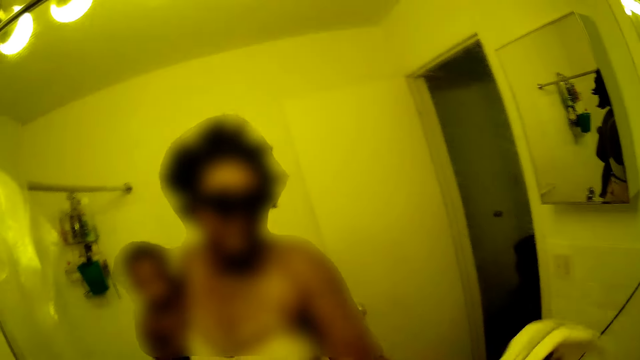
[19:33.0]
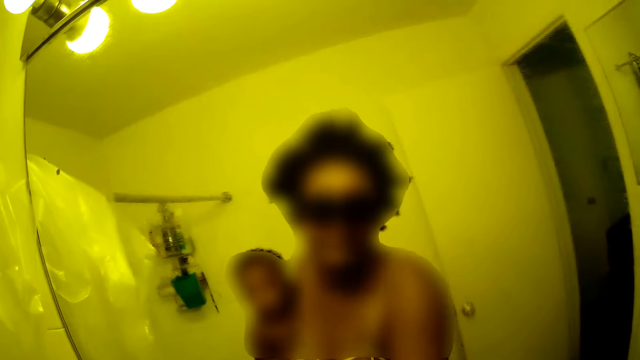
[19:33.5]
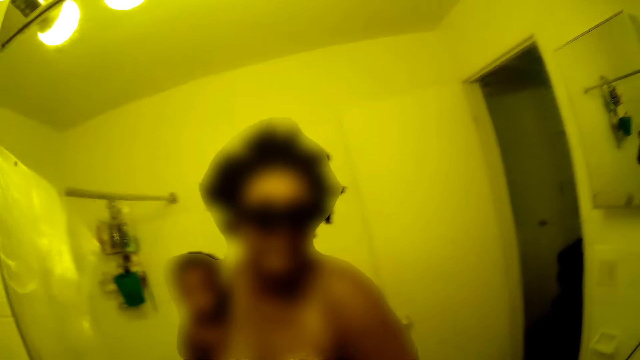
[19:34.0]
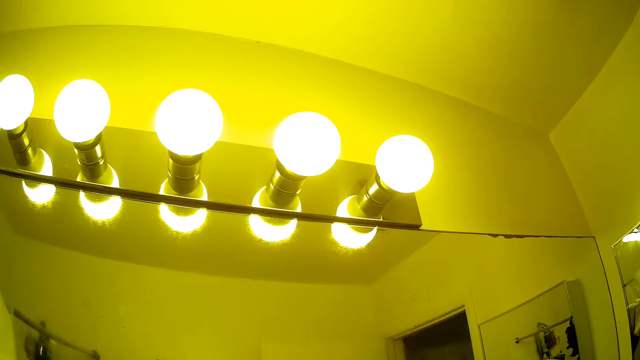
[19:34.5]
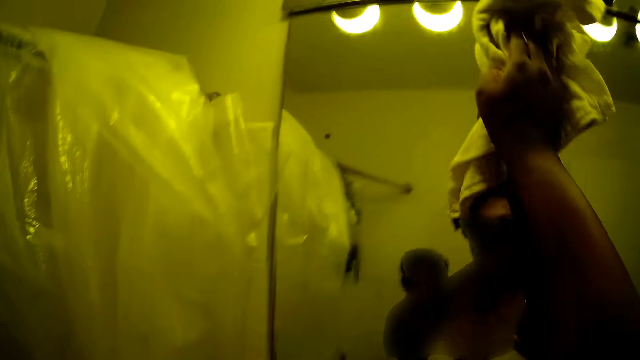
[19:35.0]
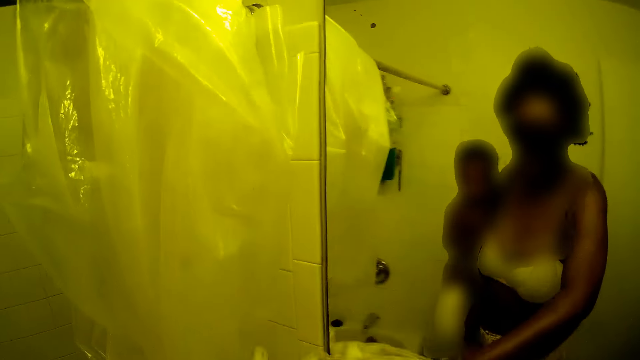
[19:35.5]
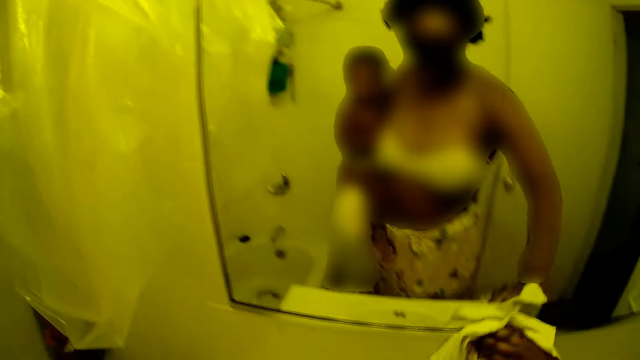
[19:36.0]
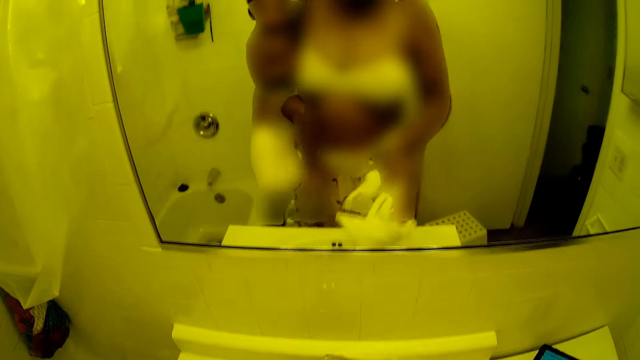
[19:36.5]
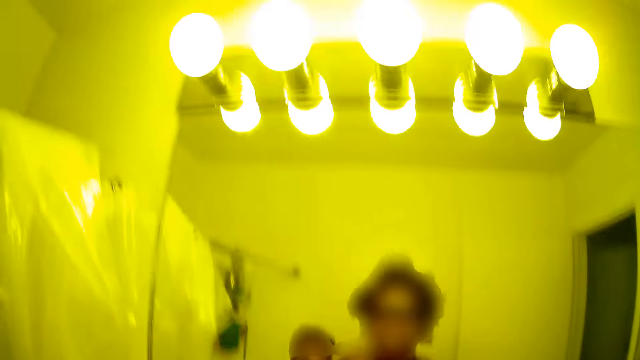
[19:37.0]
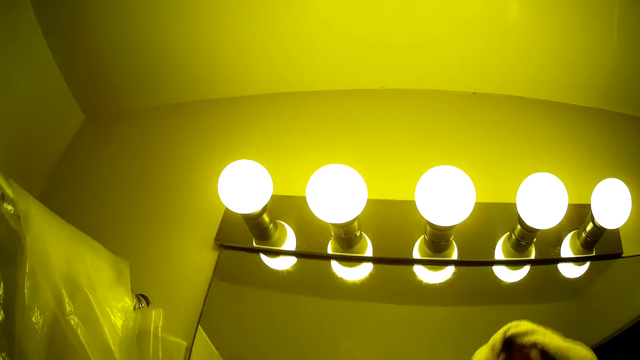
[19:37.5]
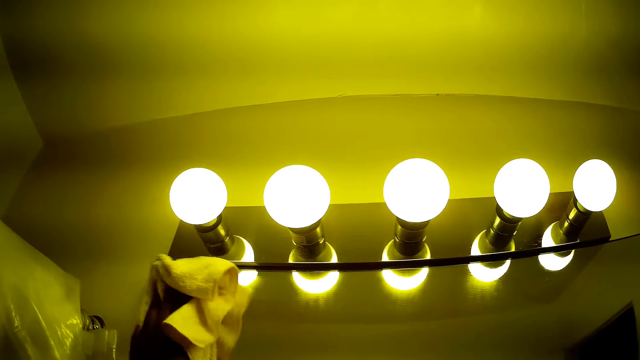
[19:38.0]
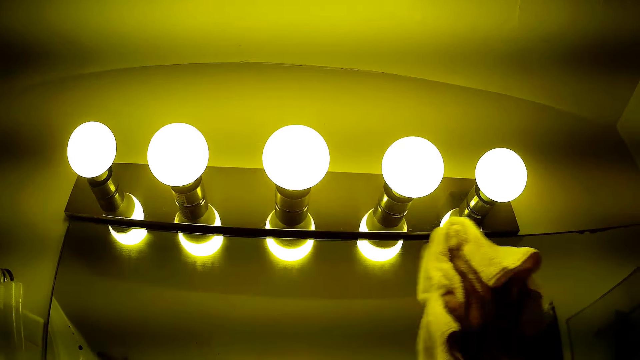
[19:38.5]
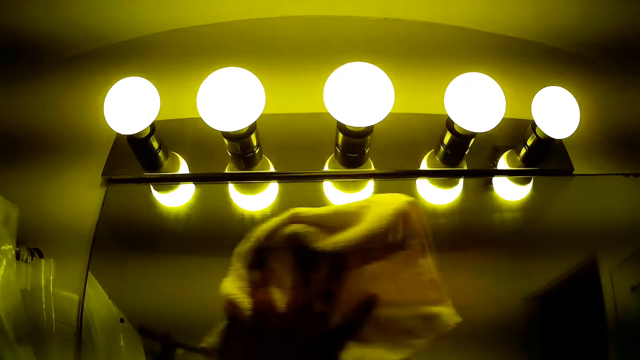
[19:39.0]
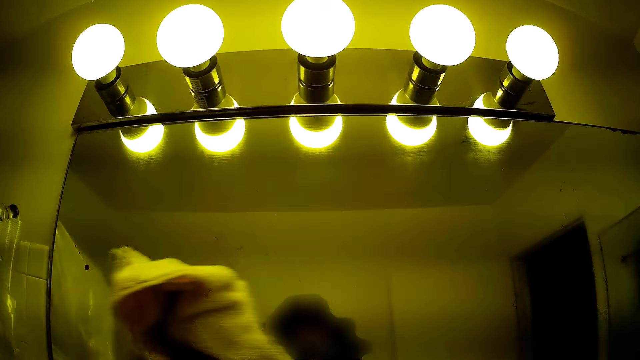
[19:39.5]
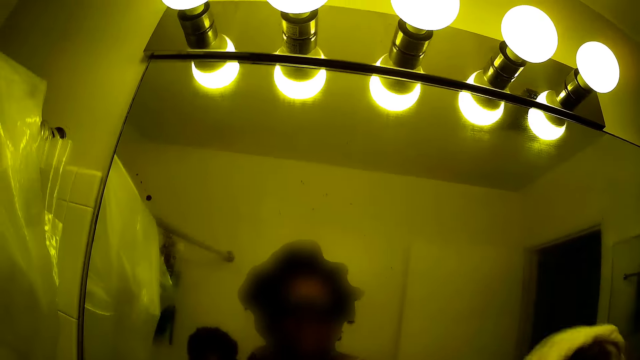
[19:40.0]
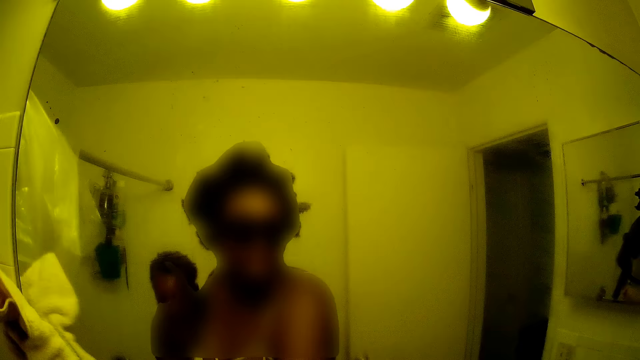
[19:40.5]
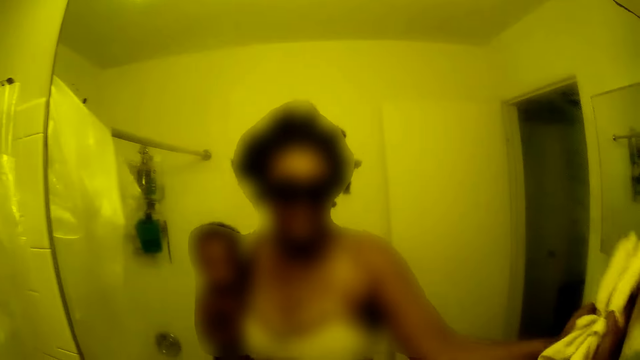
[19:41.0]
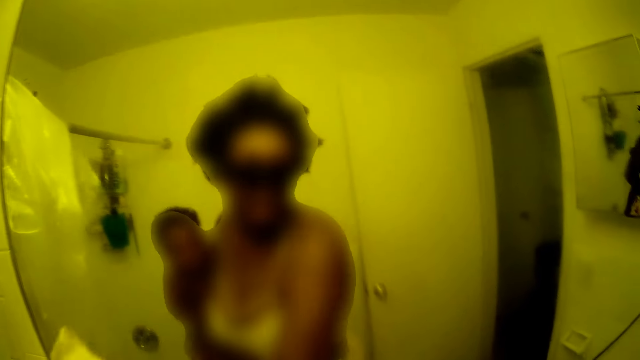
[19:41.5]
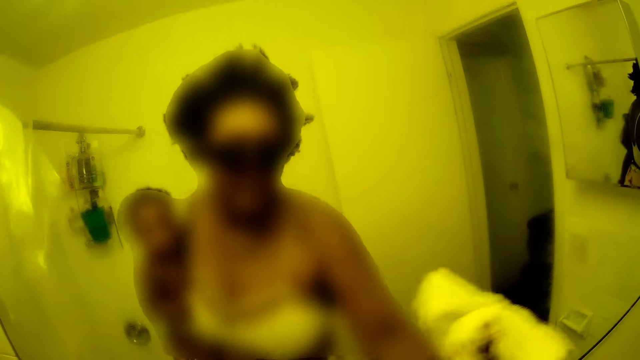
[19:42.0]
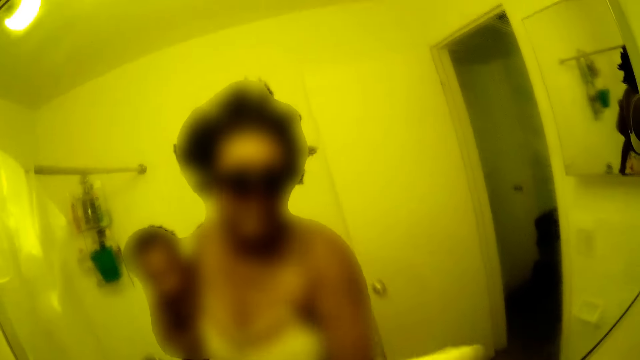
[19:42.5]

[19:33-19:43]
The camera wearer wipes the mirror with a towel. She puts her right hand on the edge of the hand wash basin. She drops the towel in the sink. She cleans the mirror with the rag in her right hand. She wipes the mirror with the towel again.

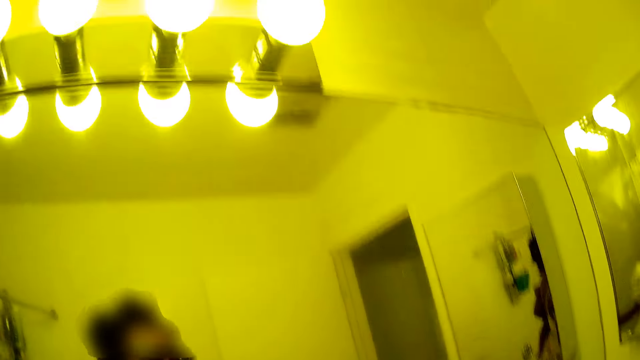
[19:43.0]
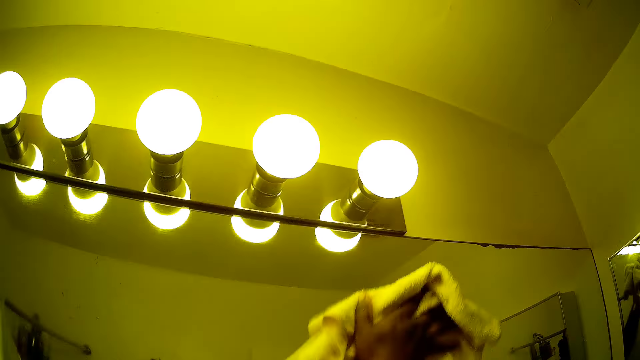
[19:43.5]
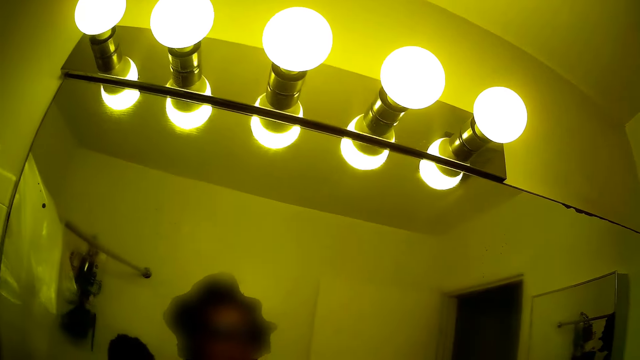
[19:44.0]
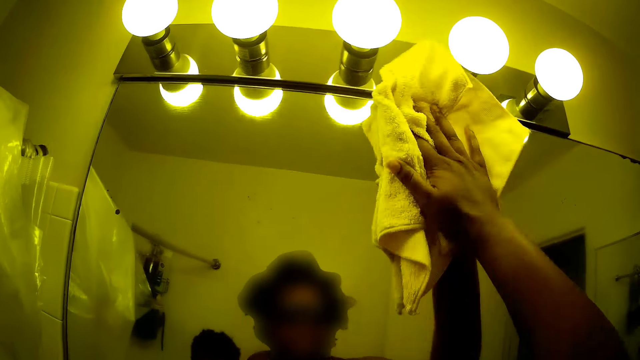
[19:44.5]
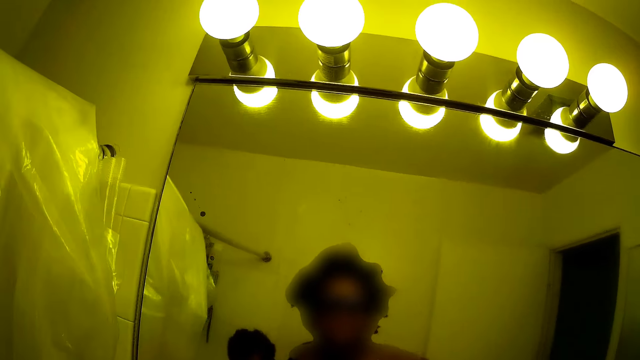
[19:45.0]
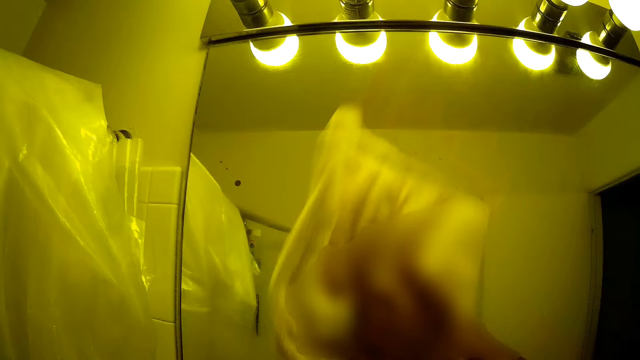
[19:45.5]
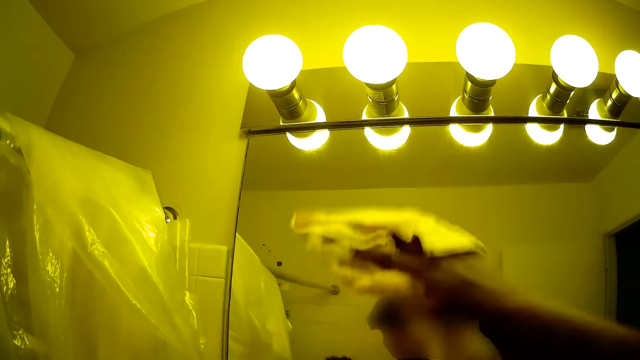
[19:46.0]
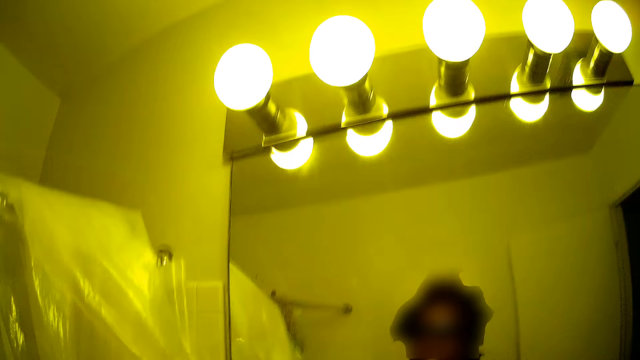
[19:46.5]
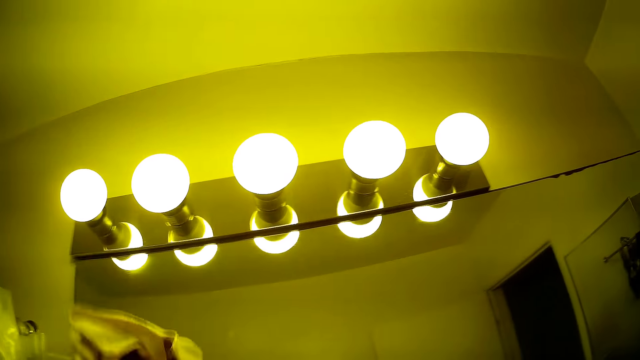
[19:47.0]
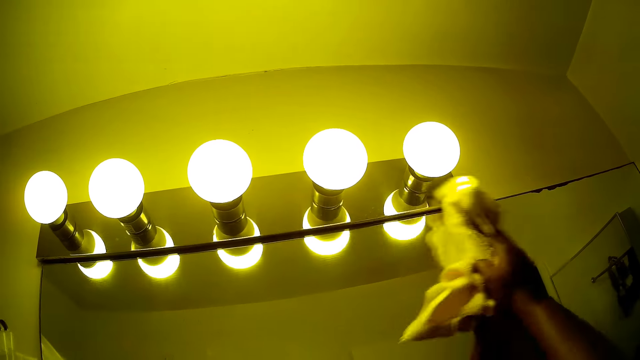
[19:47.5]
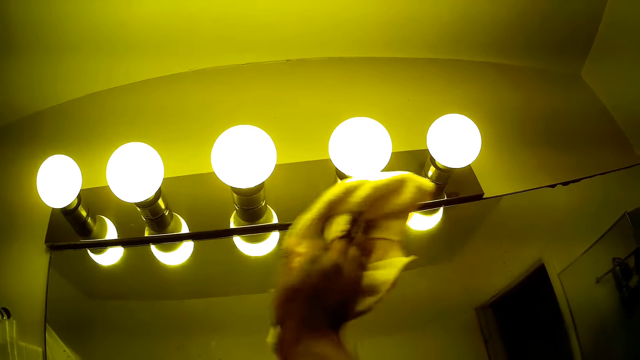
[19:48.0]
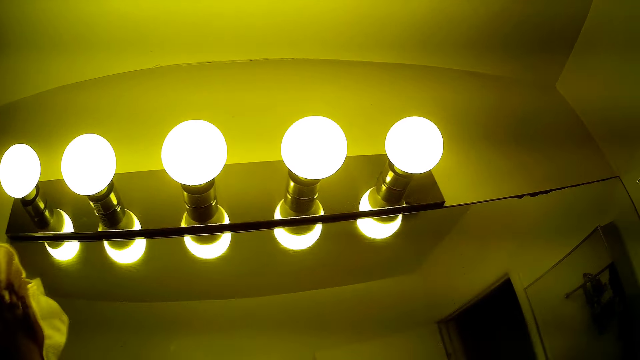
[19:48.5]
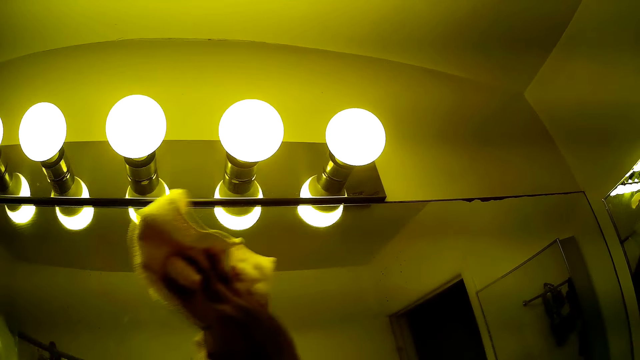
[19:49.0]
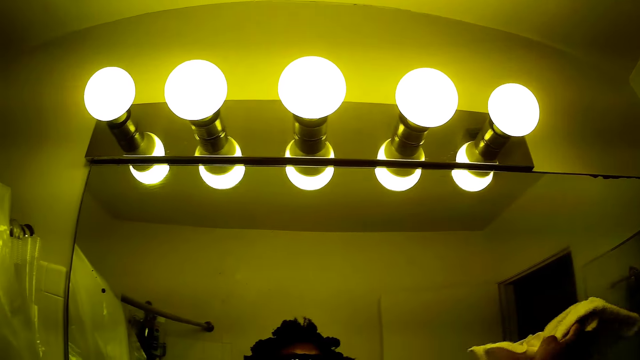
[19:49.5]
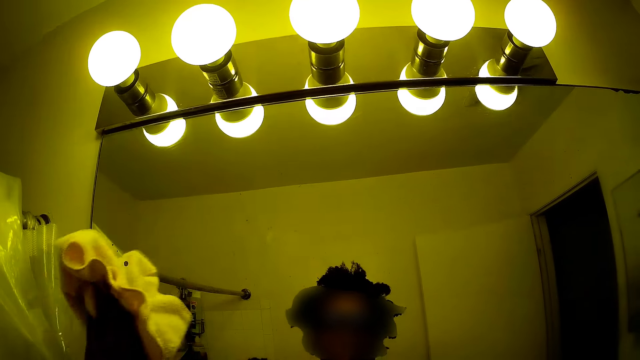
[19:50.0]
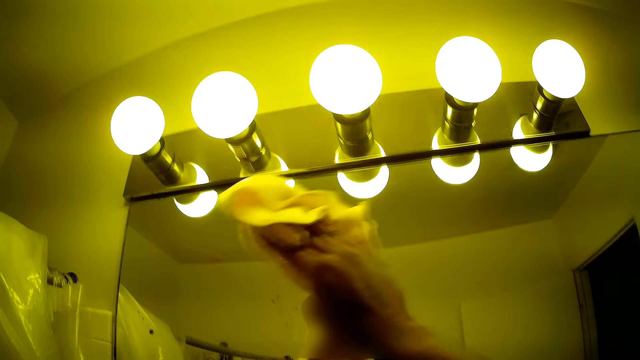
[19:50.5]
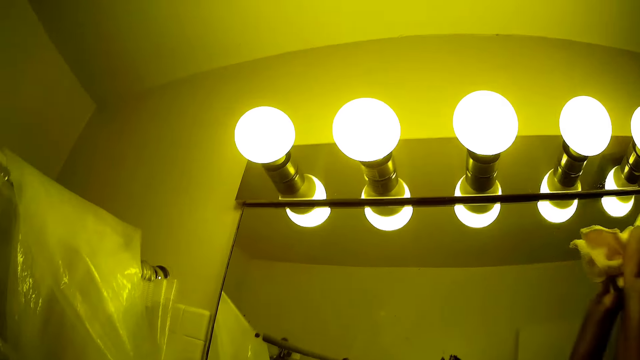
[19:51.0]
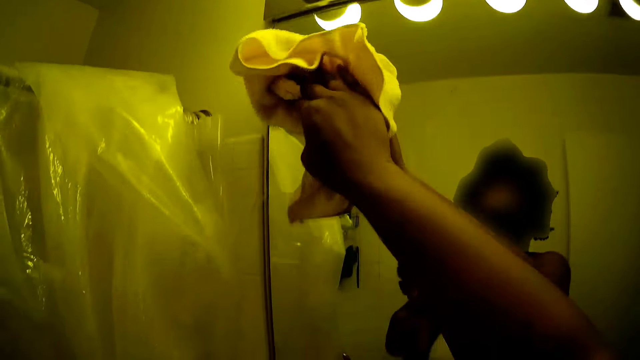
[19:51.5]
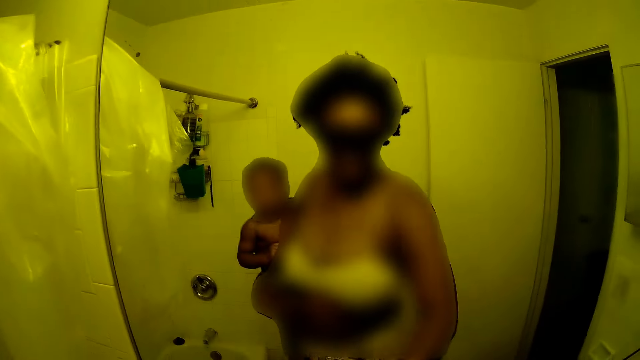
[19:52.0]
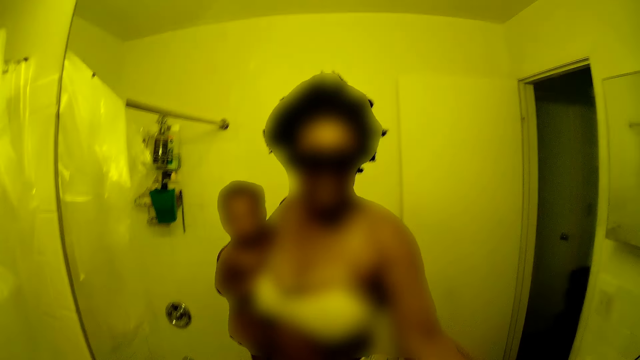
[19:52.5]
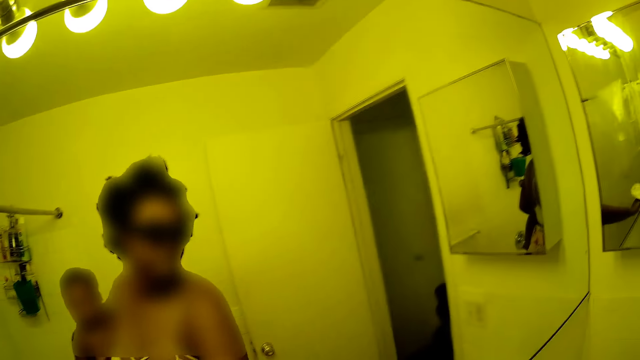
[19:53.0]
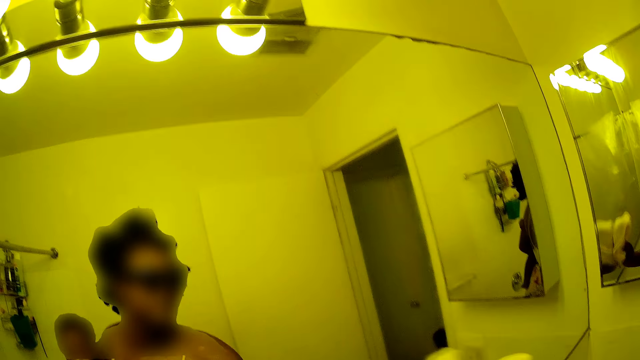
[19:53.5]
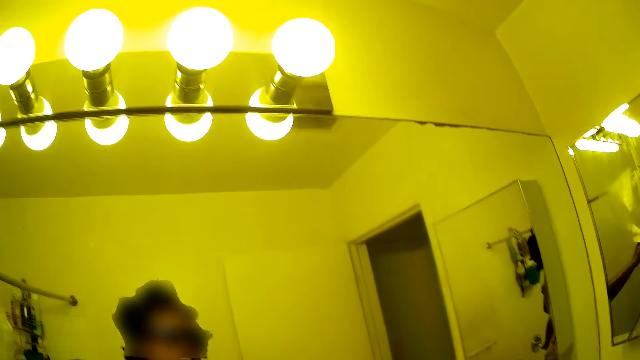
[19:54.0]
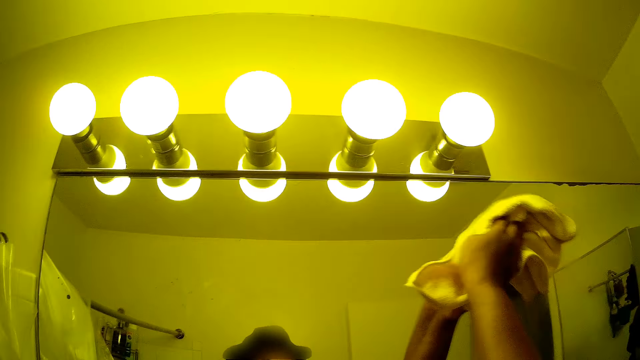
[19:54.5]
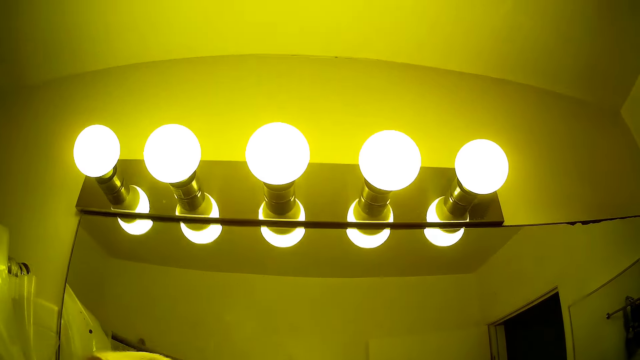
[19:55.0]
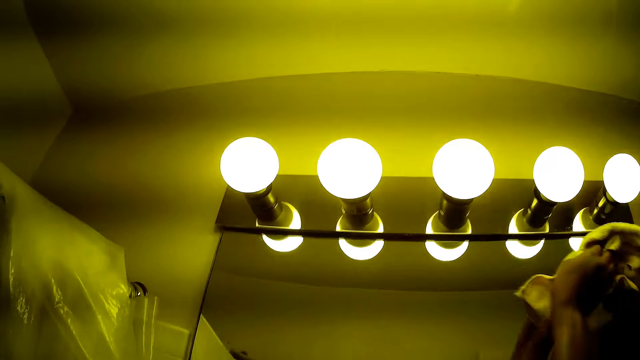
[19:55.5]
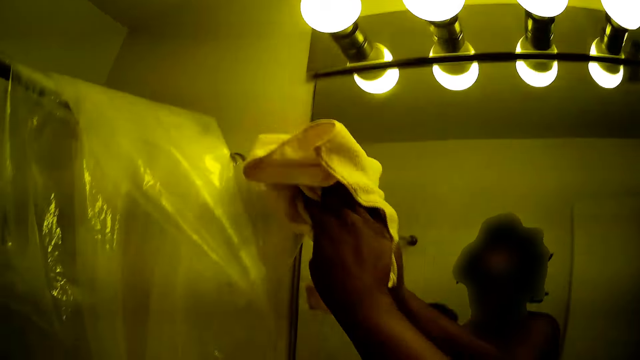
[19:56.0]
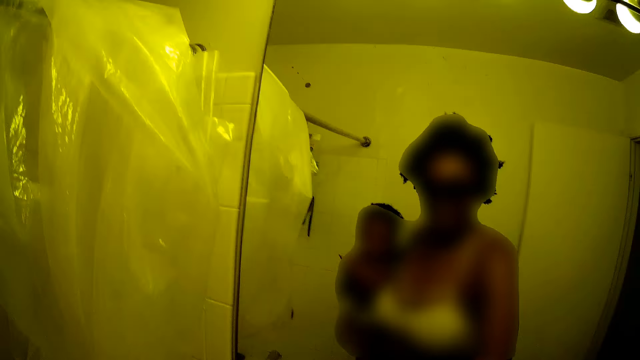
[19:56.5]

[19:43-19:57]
The camera wearer wipes the mirror with a towel. They wipe the mirror with the towel repeatedly.
